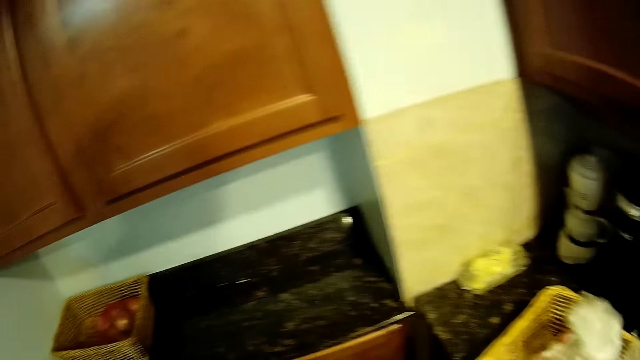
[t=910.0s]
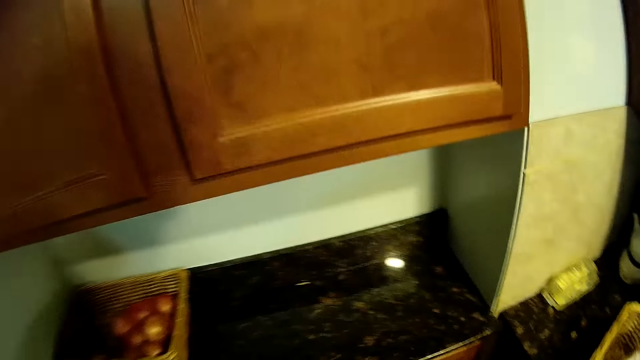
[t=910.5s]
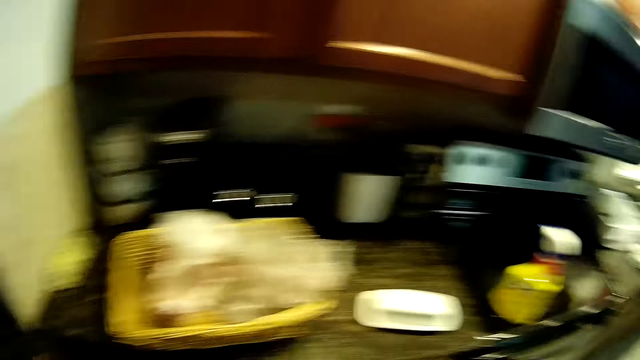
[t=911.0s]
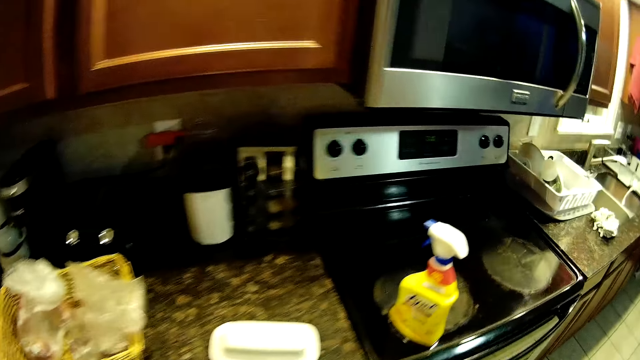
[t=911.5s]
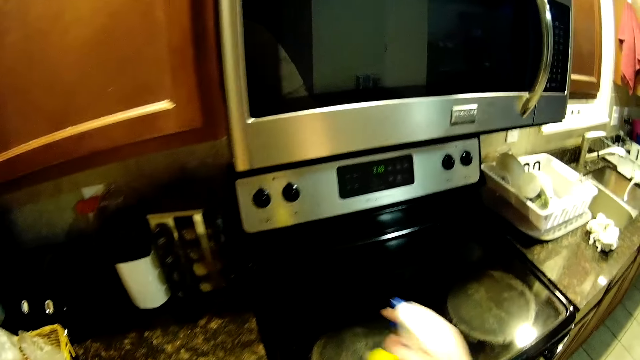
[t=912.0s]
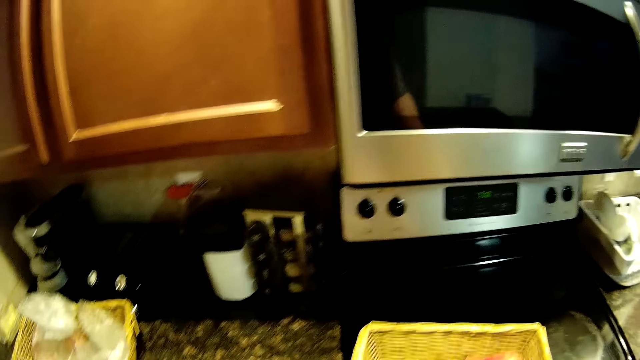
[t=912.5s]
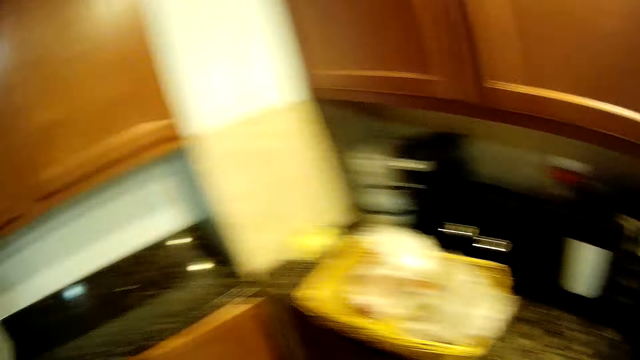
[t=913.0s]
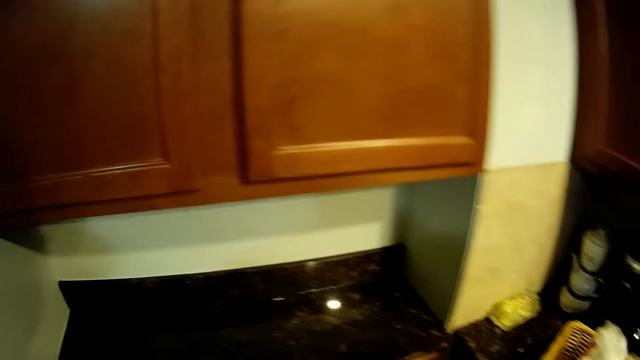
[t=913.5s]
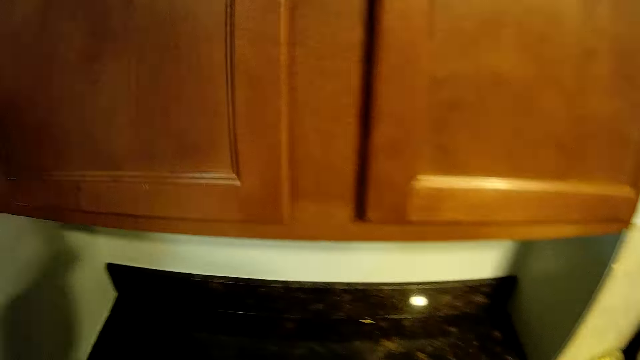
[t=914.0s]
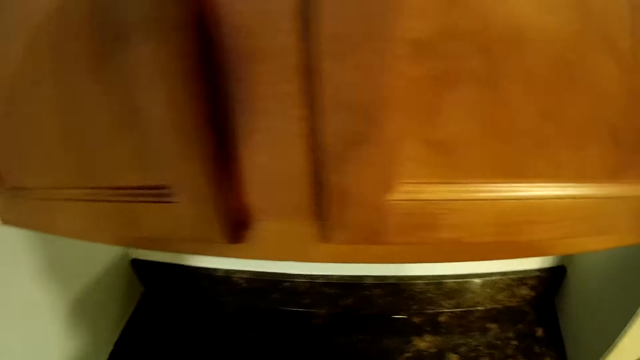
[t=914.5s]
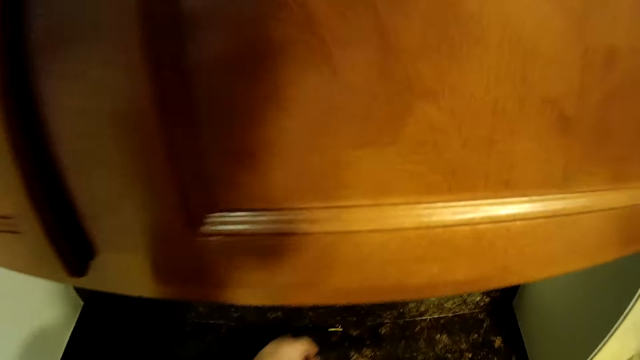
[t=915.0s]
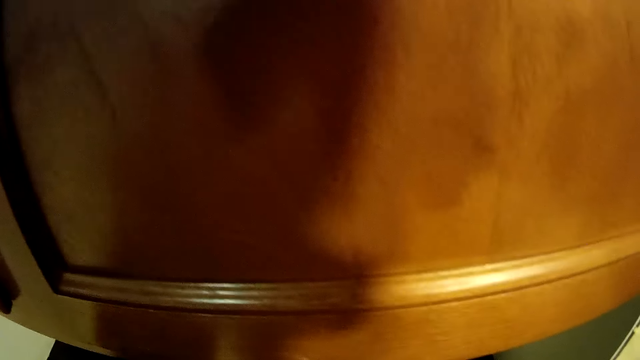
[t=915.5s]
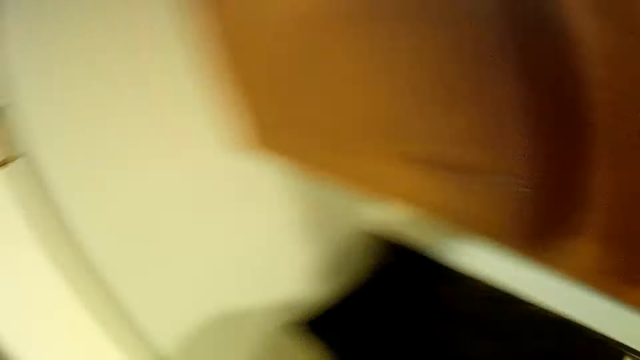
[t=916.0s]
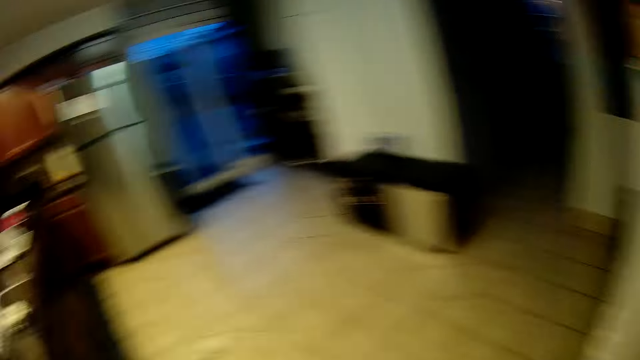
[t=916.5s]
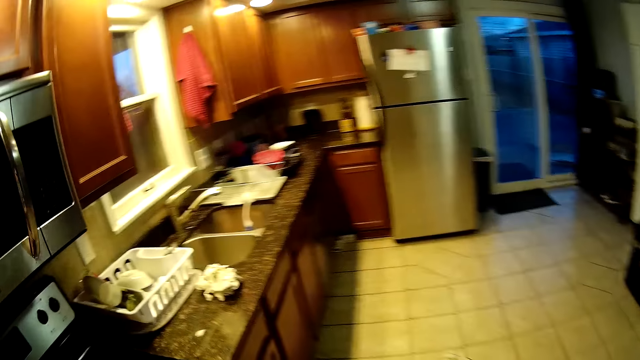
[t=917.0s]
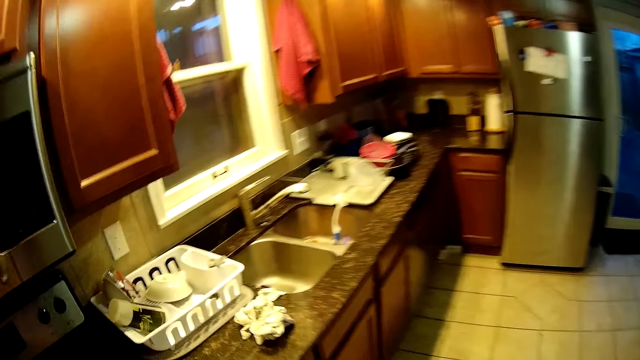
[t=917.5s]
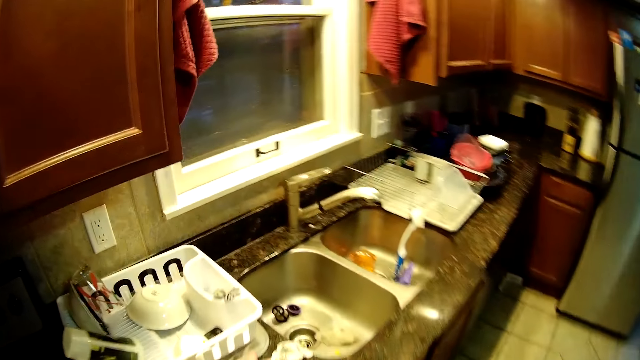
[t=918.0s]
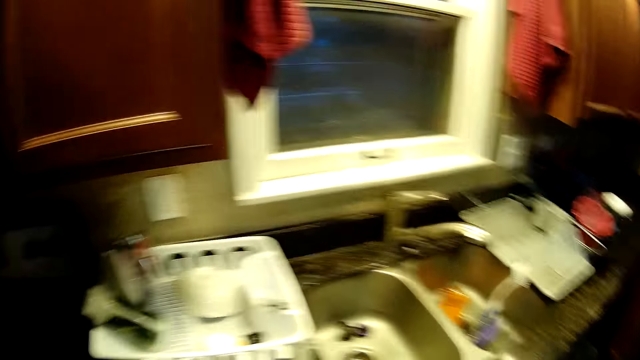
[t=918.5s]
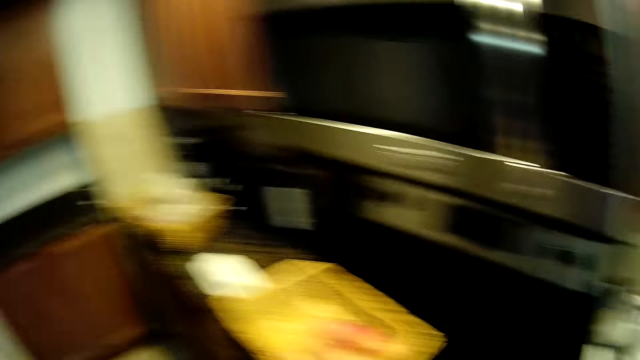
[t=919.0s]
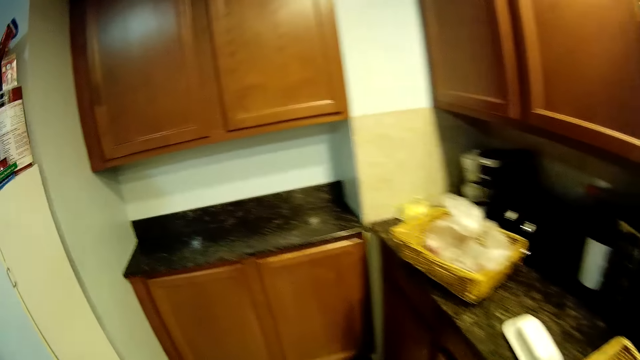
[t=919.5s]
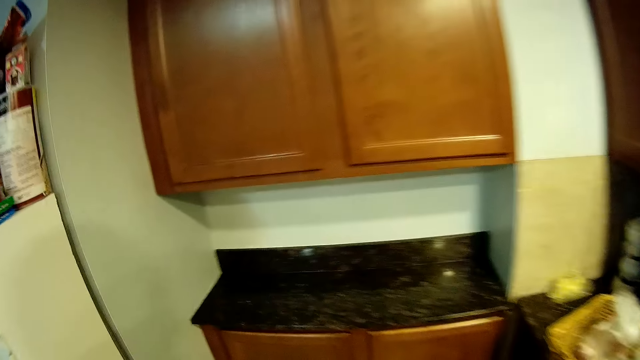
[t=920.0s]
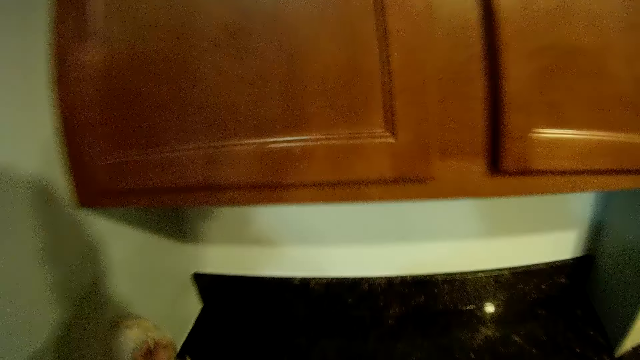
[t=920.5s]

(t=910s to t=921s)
The camera wearer places the basket on the counter. They move the basket of tomatoes. They pick up a yellow bottle of cleaning spray. They walk in the kitchen. They spray the counter. They pick up the cleaning towel.

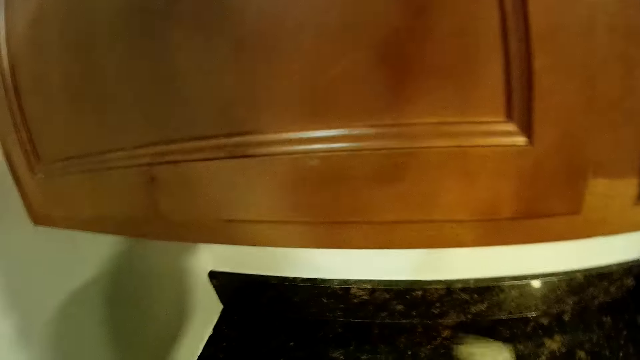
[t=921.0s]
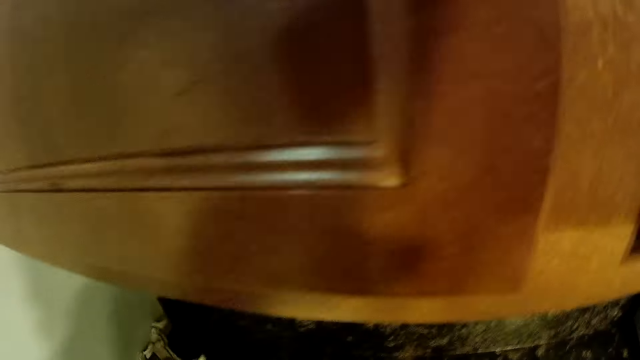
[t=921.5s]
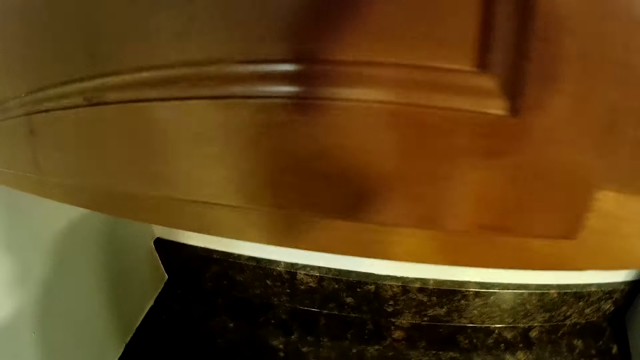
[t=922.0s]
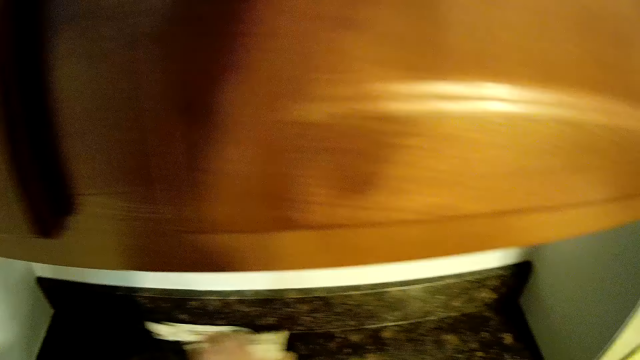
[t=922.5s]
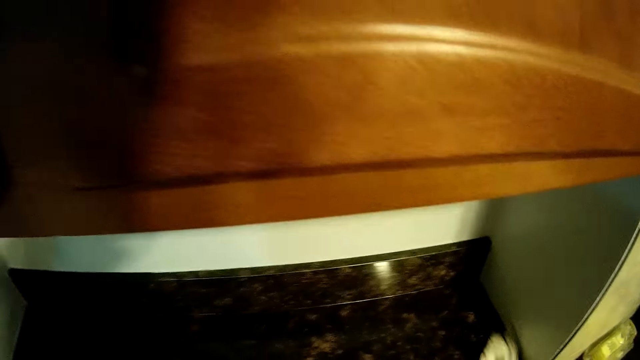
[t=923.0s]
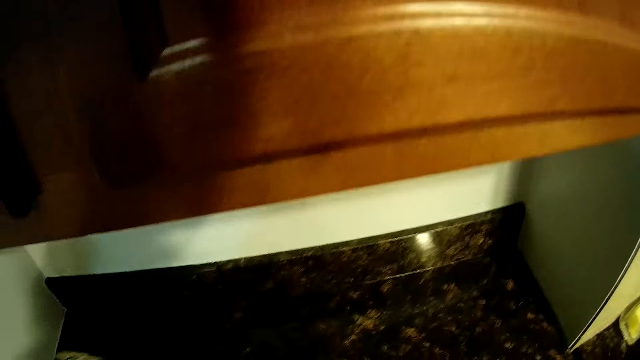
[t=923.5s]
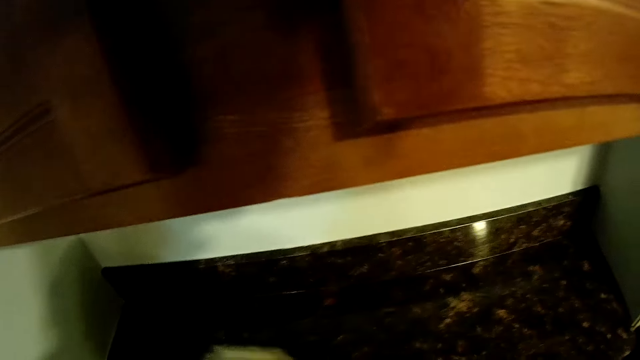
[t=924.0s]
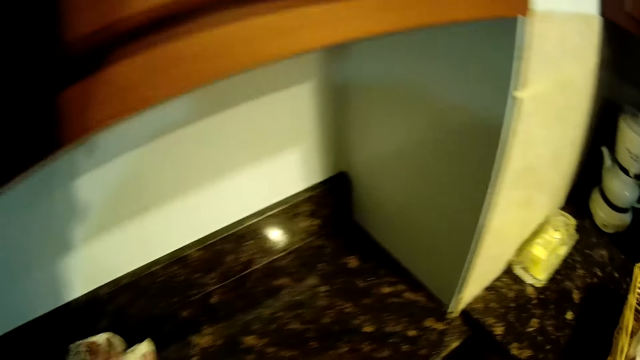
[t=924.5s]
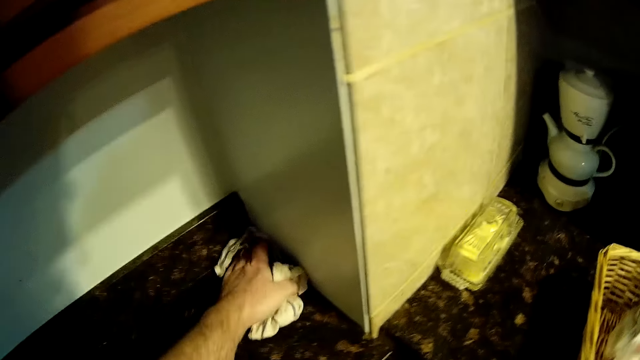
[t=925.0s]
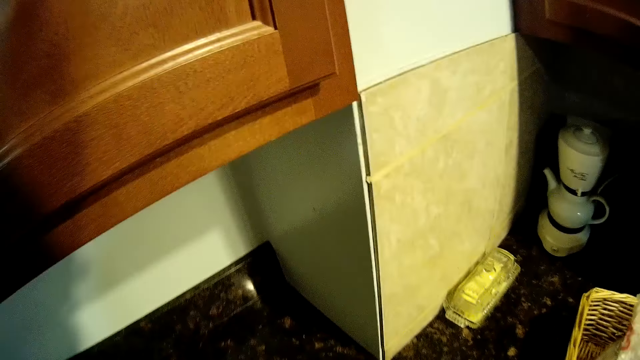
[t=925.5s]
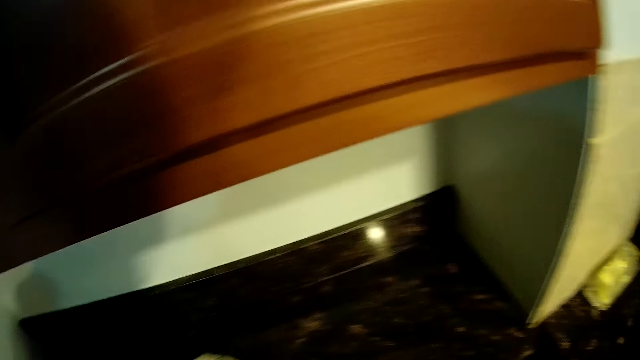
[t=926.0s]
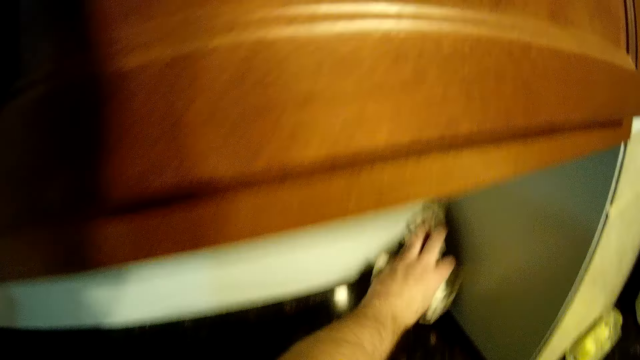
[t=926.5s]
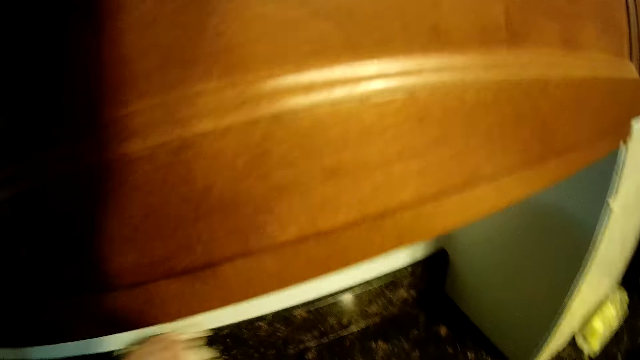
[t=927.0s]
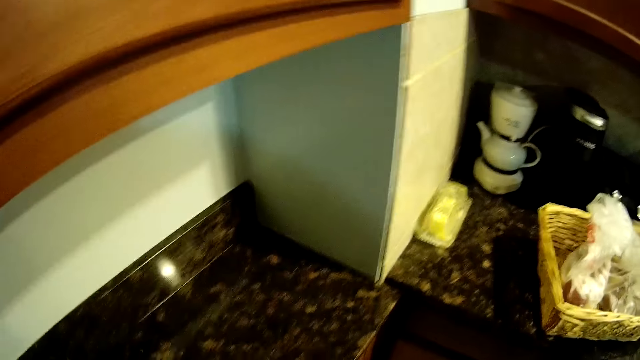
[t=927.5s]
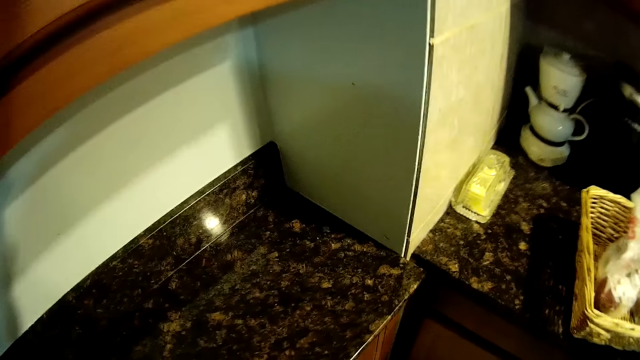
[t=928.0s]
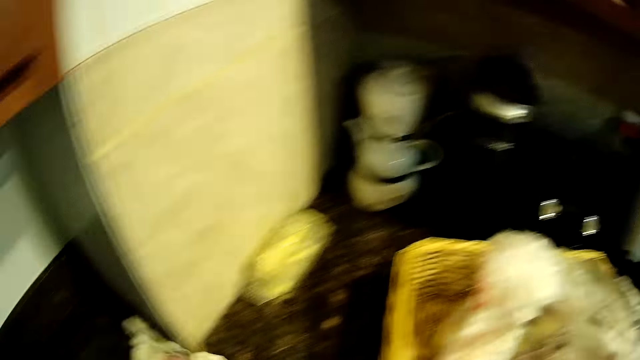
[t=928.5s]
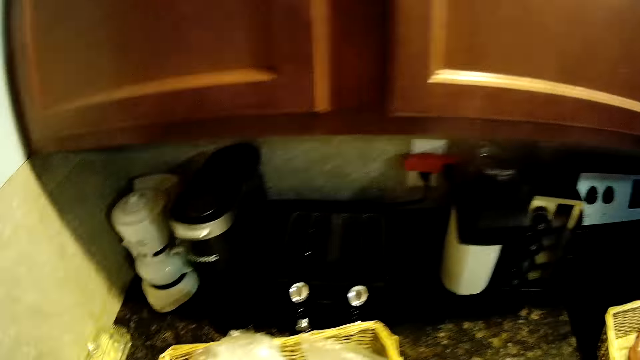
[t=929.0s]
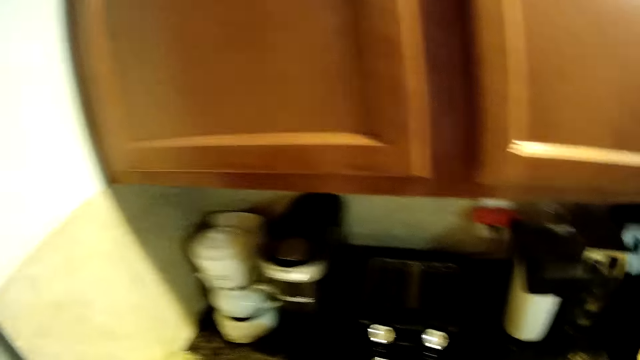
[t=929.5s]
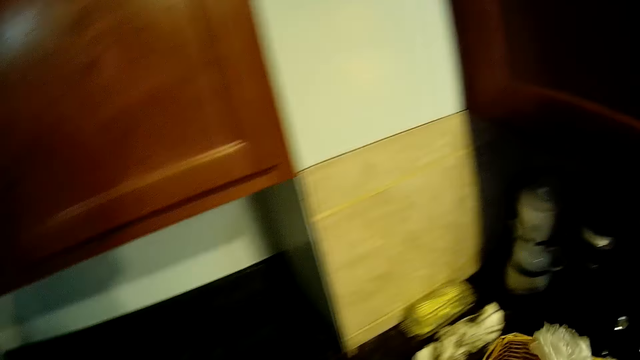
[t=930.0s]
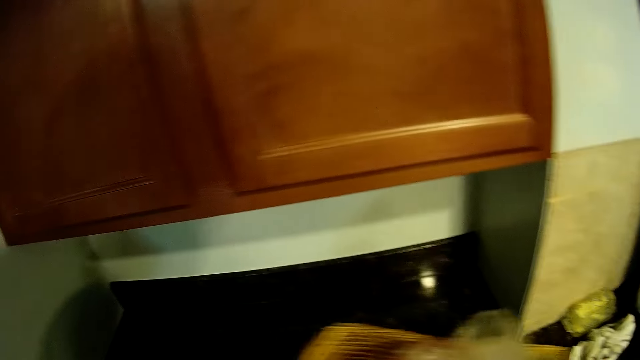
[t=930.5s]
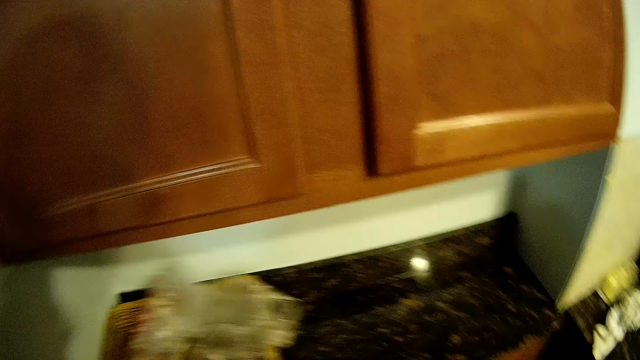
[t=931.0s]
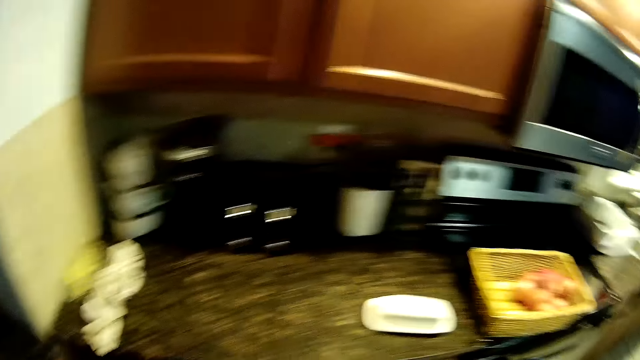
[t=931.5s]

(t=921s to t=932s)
The camera wearer cleans the counter. They pick up a basket. They put the bread basket on the counter.
